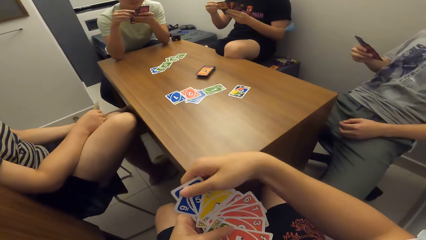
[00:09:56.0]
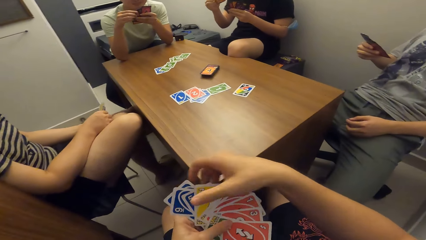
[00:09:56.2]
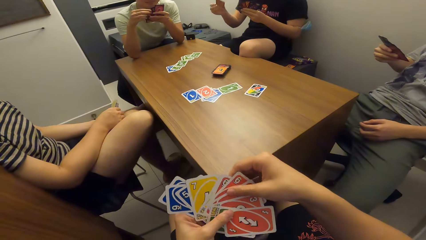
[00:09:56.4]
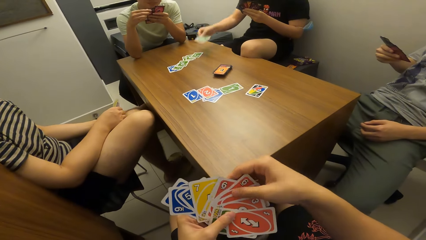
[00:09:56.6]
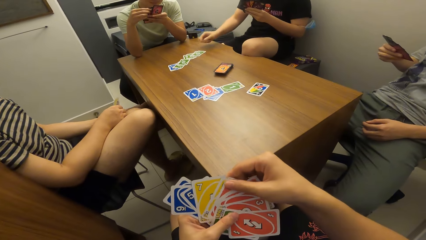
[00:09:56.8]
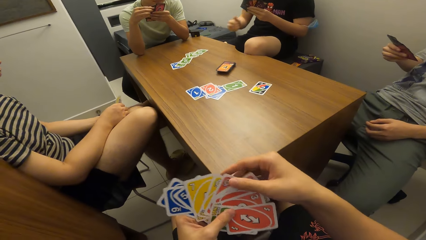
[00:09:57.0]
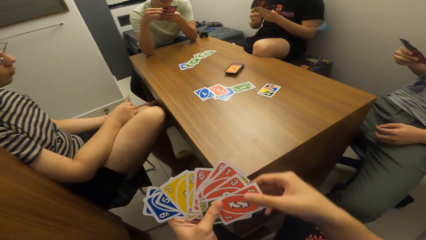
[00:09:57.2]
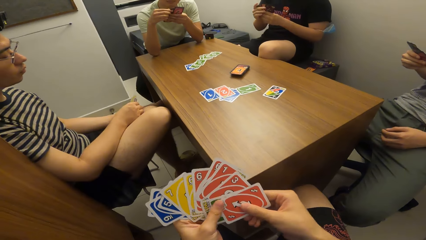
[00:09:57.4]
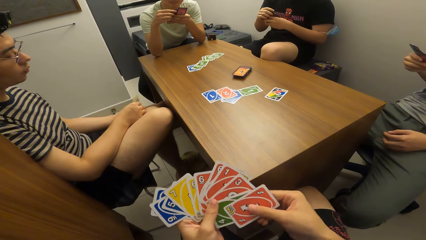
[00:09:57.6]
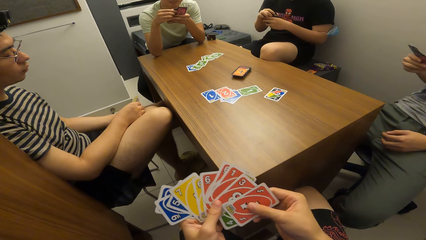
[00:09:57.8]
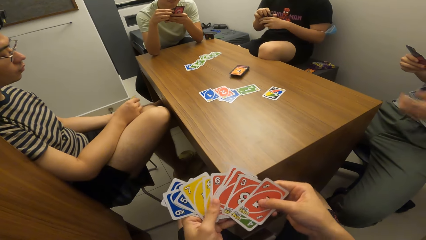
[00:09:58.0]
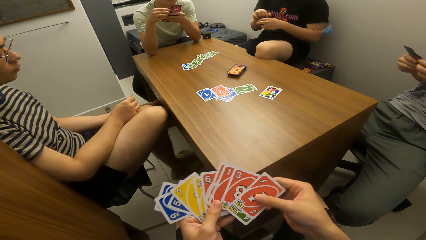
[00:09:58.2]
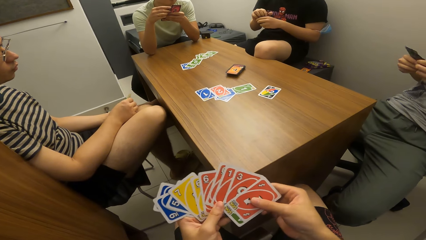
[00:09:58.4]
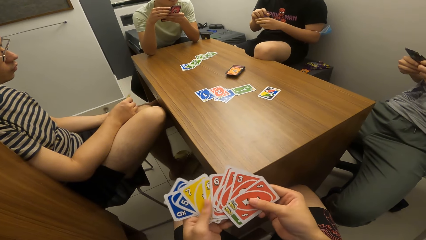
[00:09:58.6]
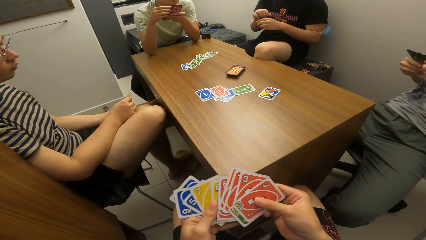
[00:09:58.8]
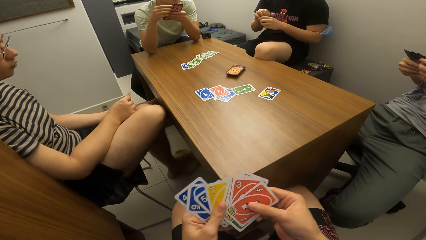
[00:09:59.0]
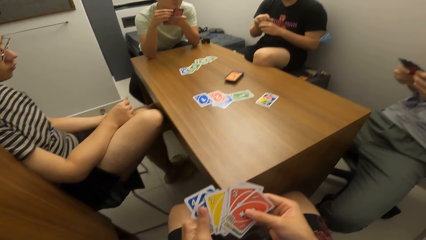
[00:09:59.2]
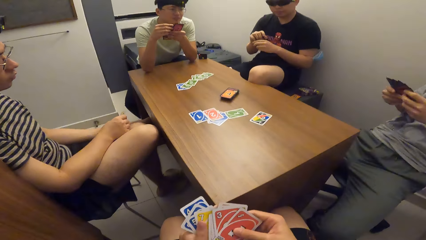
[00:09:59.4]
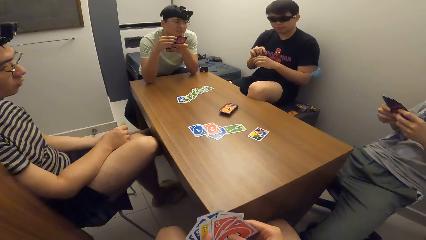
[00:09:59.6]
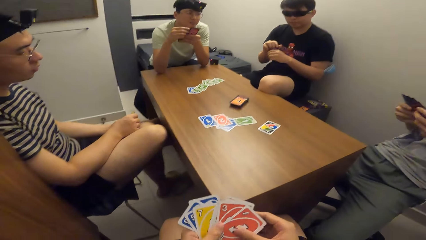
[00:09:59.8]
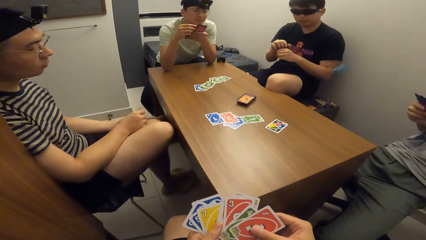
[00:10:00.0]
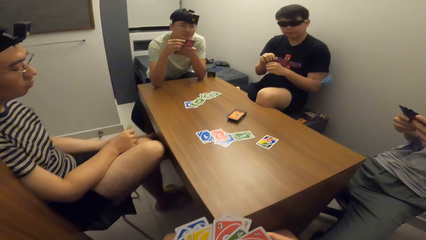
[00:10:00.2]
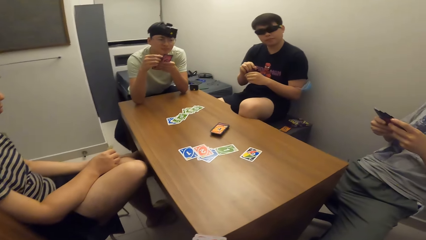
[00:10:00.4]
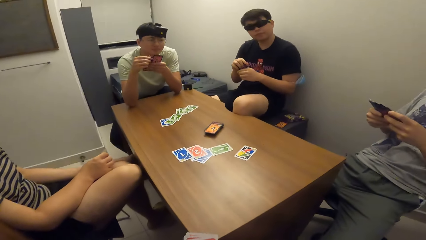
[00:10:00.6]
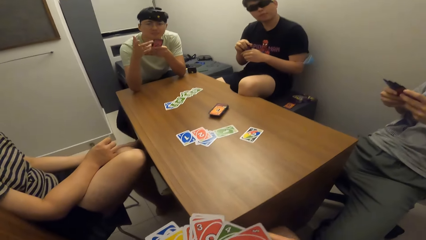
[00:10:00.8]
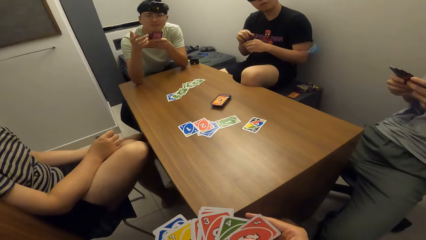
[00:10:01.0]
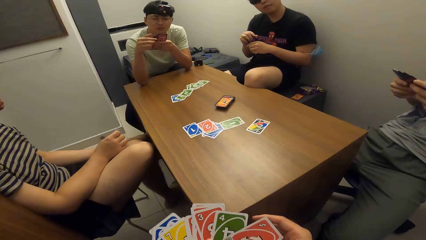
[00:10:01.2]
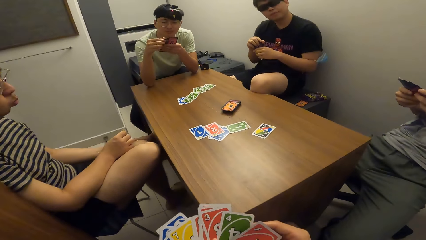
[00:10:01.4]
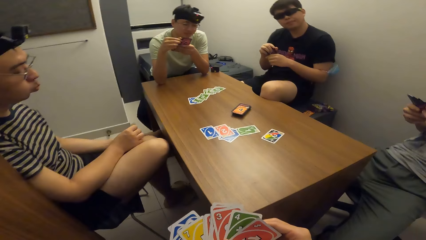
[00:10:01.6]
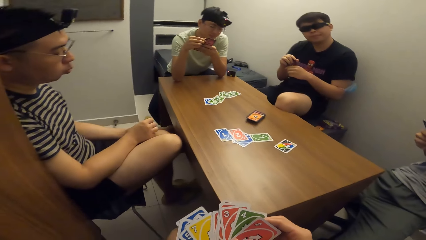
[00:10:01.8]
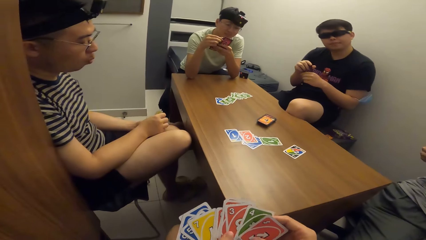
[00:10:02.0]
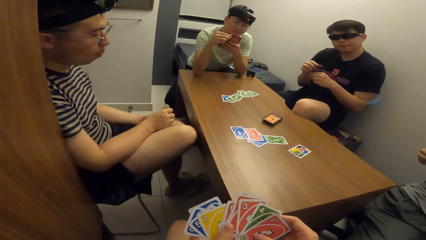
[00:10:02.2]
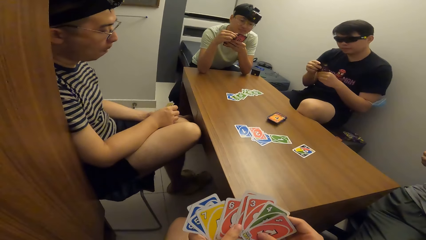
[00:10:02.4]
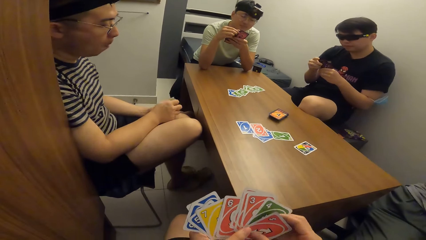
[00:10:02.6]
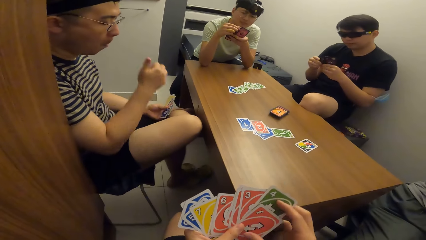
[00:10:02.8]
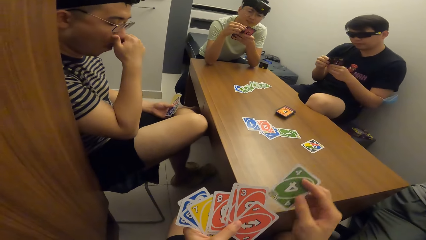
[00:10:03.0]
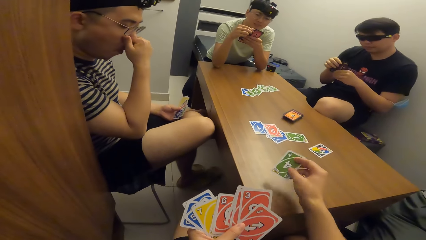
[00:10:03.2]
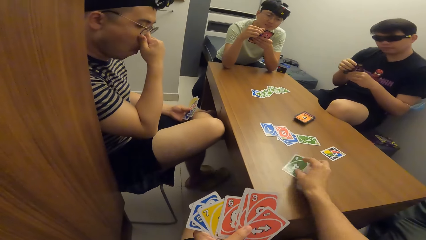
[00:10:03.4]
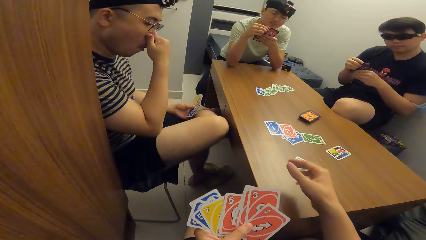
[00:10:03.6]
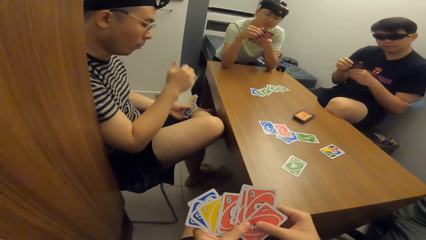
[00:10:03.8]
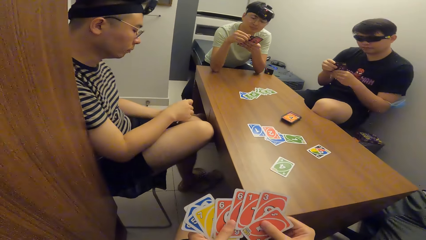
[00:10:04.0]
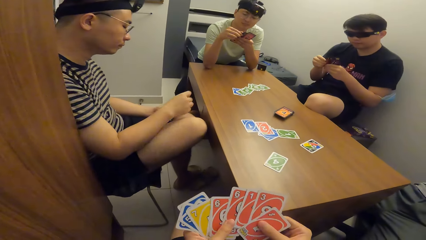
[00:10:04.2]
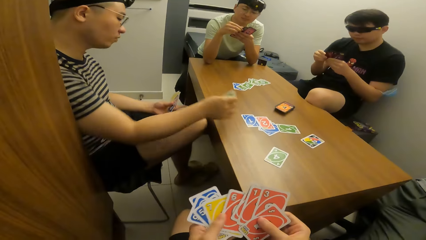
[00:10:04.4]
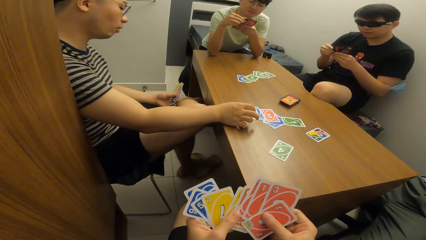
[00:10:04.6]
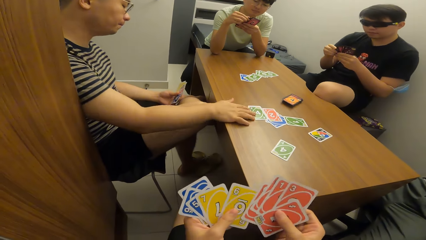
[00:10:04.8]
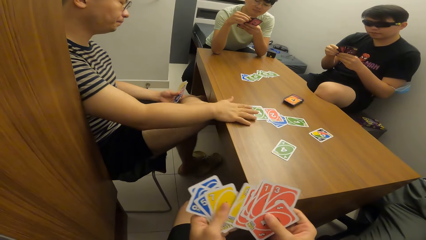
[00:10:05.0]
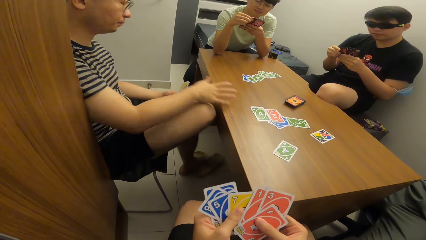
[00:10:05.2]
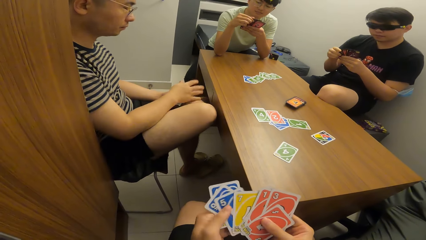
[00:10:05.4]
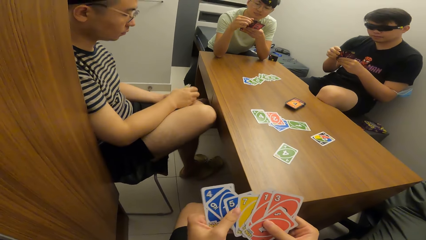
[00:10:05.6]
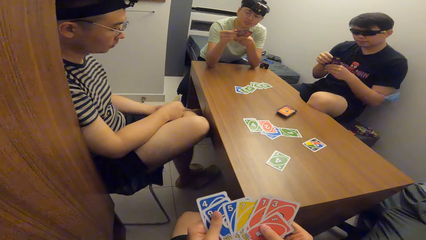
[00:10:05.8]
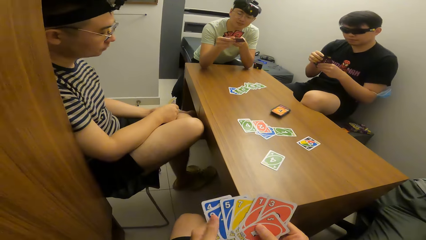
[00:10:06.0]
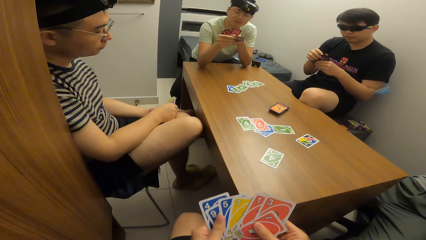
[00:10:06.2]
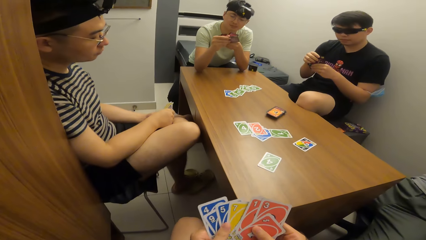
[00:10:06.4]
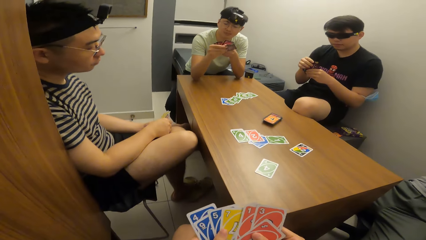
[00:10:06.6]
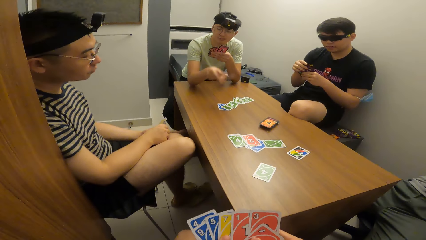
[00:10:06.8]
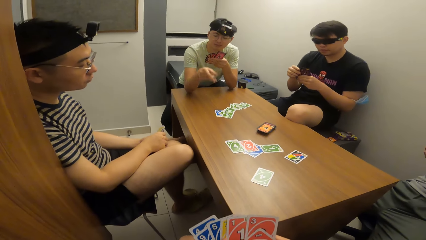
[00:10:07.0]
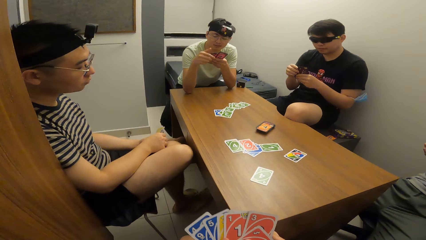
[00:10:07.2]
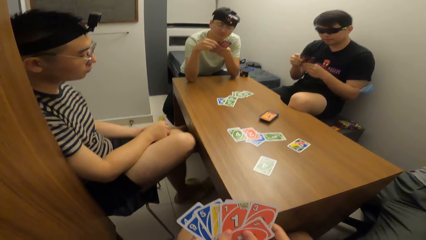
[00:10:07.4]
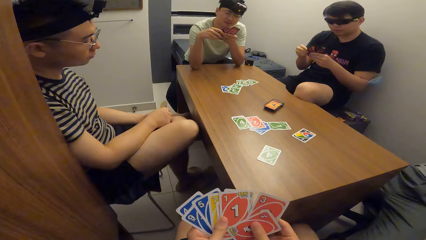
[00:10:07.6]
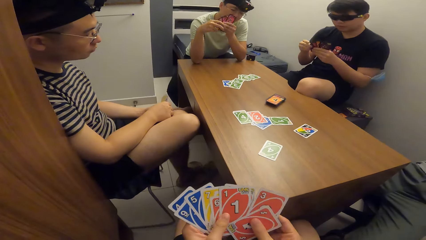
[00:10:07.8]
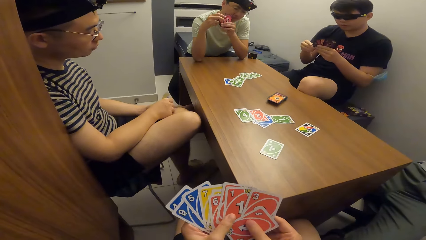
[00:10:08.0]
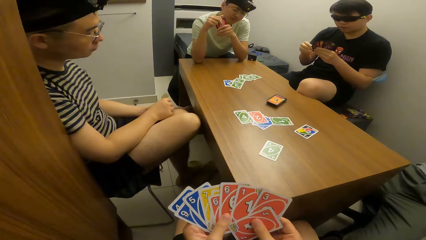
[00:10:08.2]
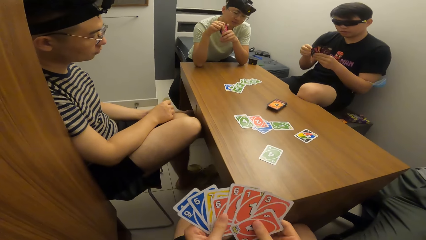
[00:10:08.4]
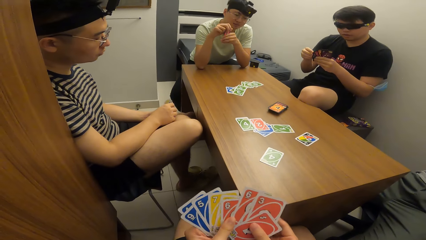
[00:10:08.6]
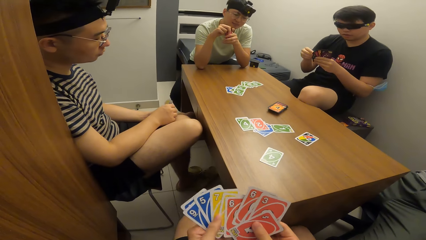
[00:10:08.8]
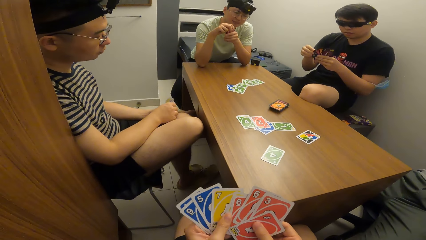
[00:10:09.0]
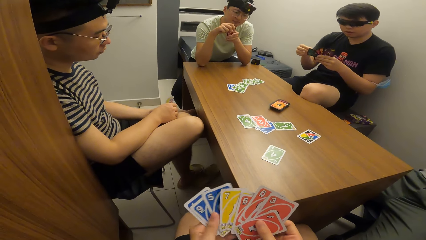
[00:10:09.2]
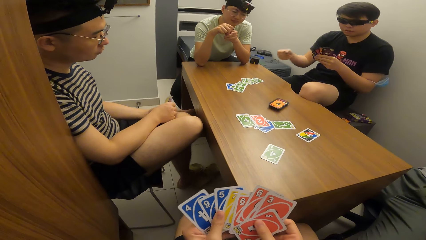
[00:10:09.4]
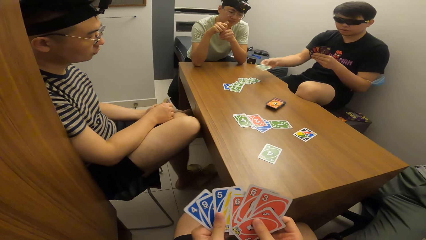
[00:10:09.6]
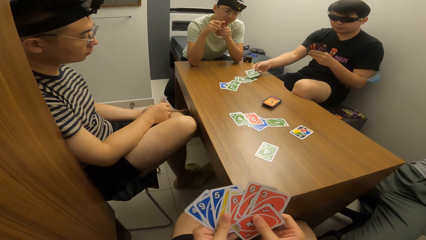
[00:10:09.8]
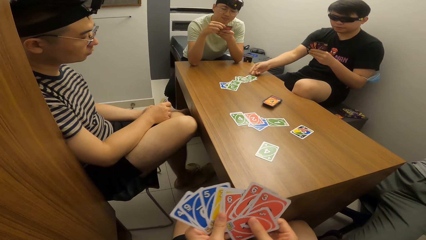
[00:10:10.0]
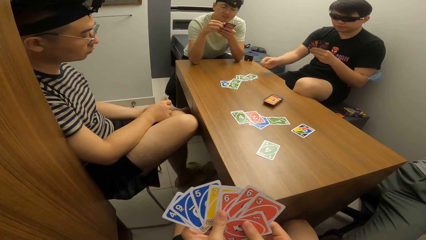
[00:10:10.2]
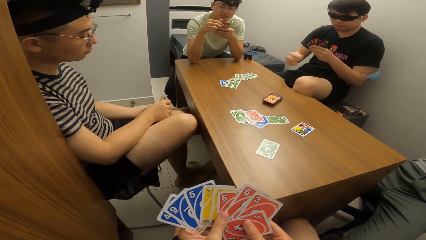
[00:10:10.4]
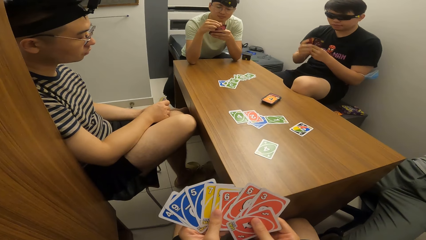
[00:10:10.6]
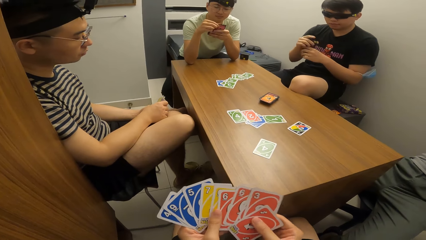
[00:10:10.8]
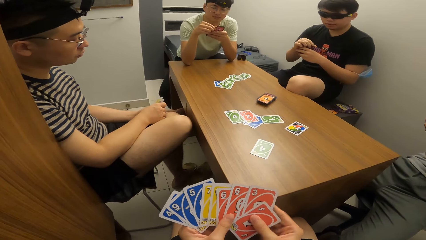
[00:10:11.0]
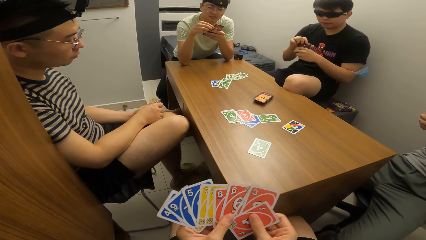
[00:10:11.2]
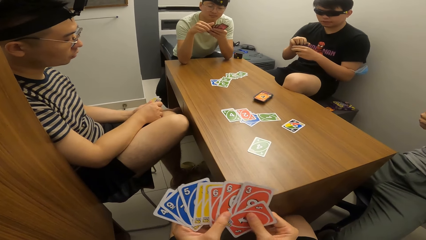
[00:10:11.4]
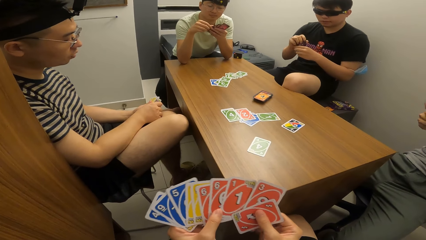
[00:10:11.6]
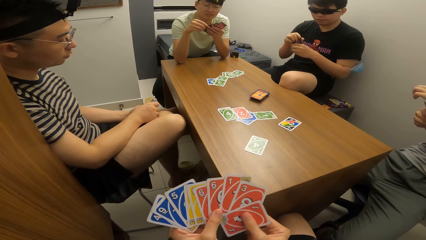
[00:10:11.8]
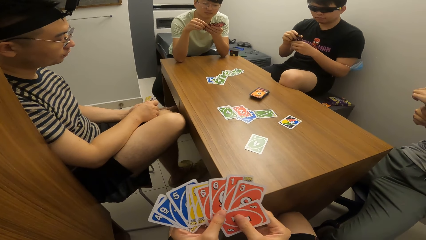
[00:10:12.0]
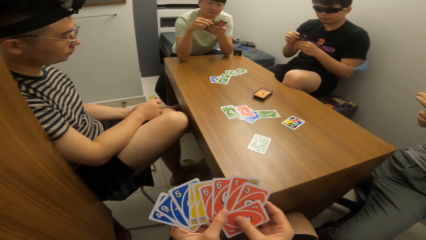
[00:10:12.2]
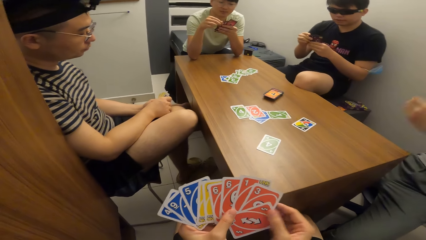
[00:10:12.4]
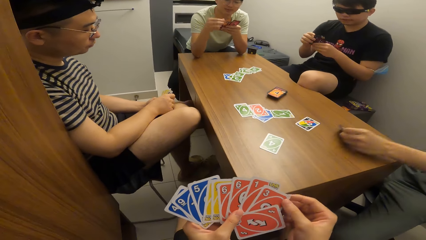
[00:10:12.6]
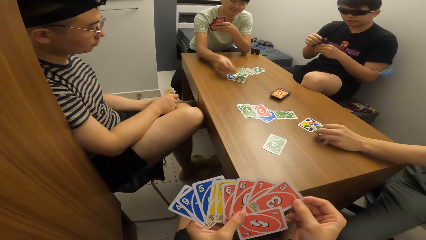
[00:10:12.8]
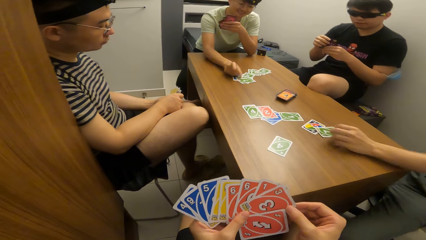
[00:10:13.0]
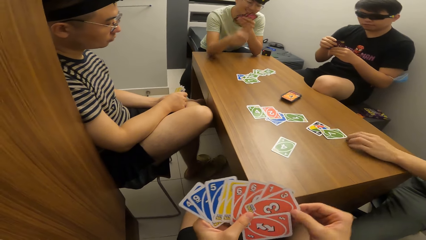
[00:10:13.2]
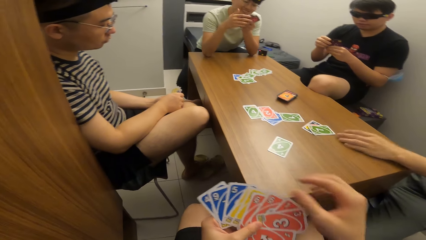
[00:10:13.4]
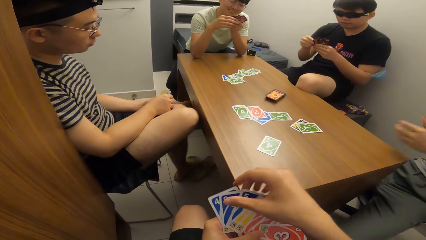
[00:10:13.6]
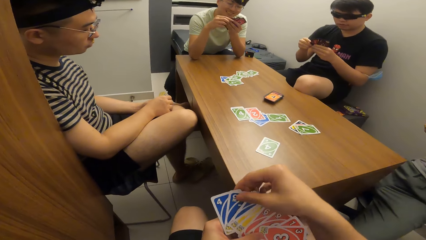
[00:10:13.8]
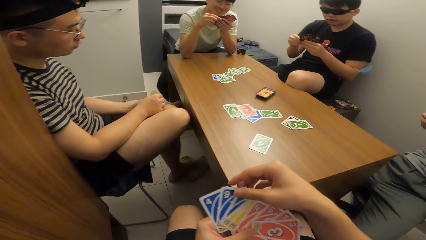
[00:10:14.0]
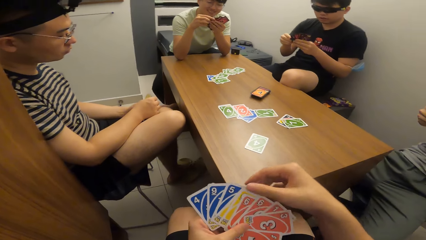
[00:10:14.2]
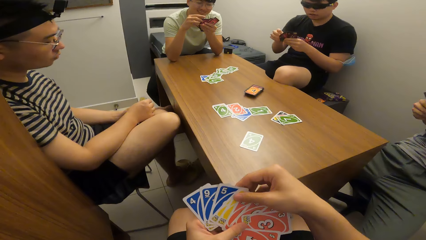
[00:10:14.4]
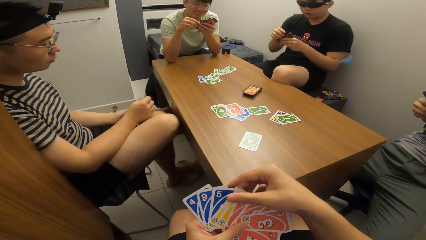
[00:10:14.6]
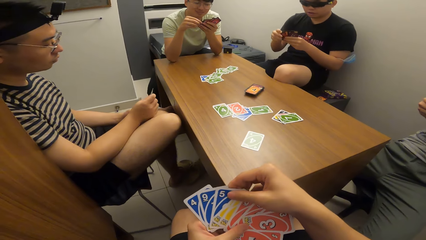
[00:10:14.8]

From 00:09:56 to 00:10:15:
A man plays a card on the table with his right hand. The camera wearer plays a card on the table with his right hand. Another man plays a card on the table with his right hand. A third man plays a card on the table with his right hand. The first man plays a card on the table with his right hand. A fourth man plays a card on the table with his left hand. The third man plays a card on the table with his right hand.
